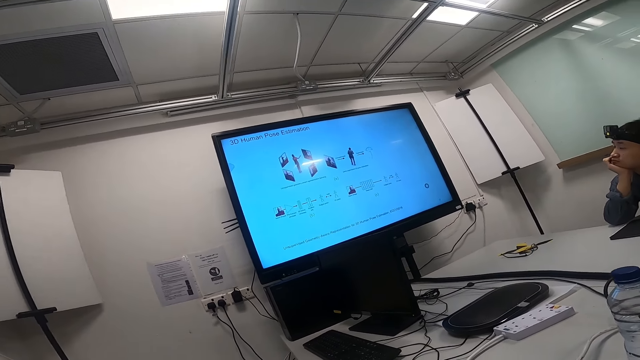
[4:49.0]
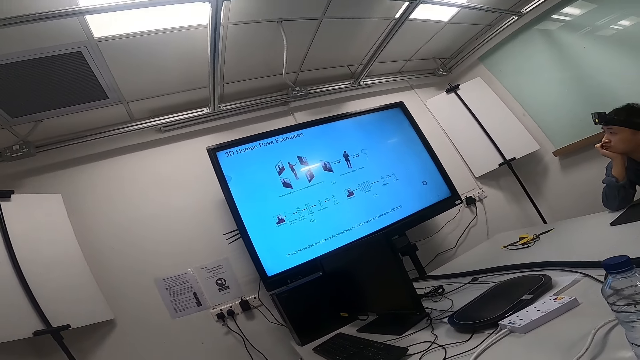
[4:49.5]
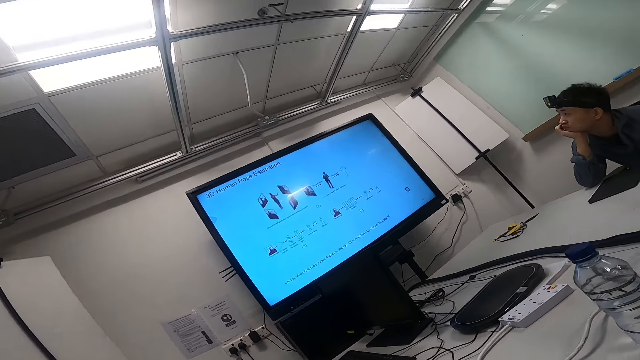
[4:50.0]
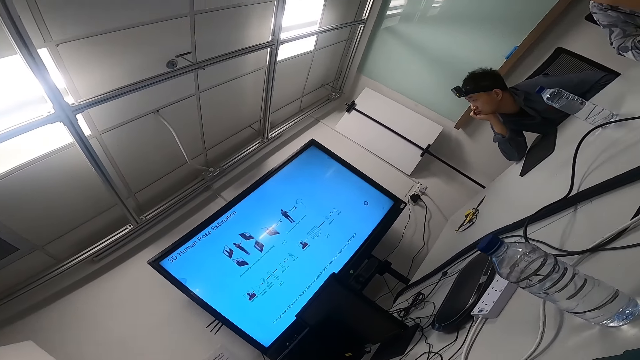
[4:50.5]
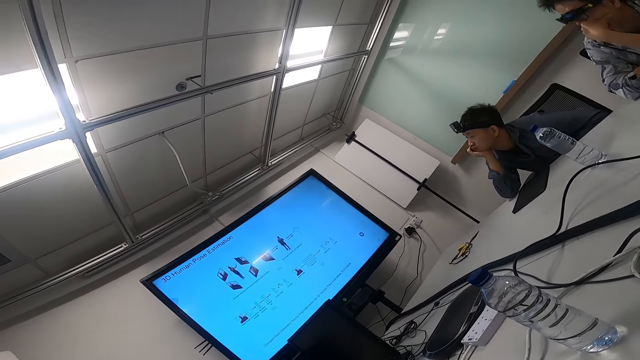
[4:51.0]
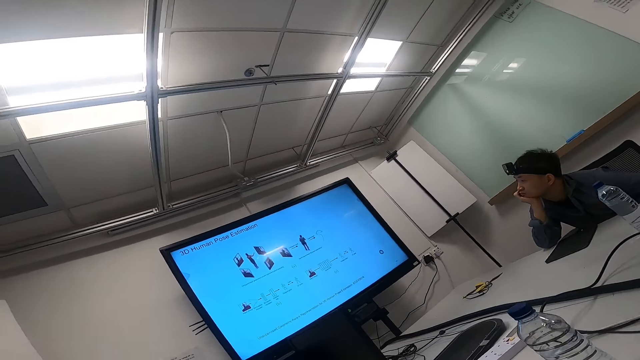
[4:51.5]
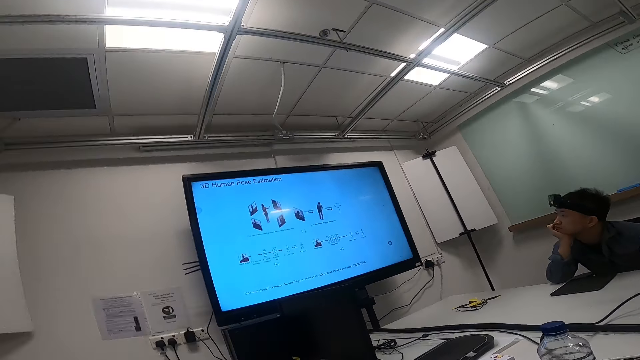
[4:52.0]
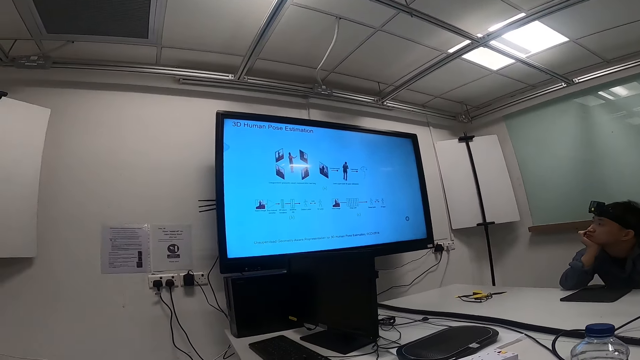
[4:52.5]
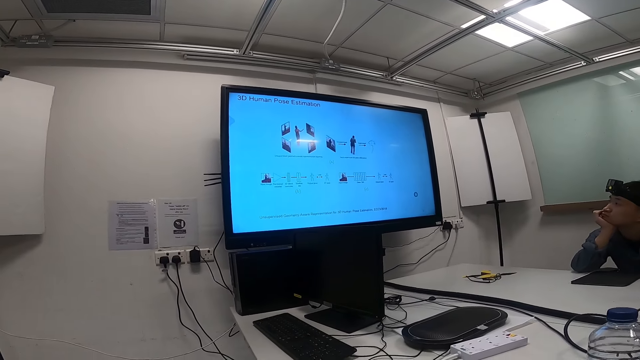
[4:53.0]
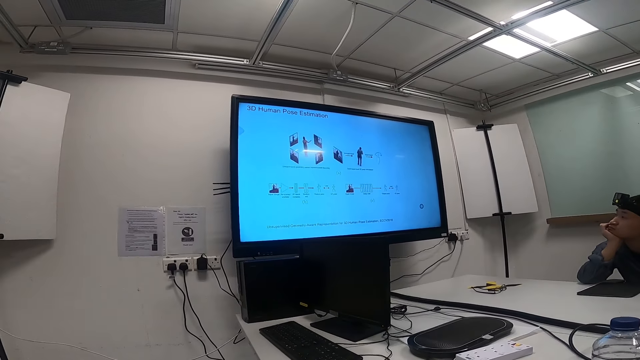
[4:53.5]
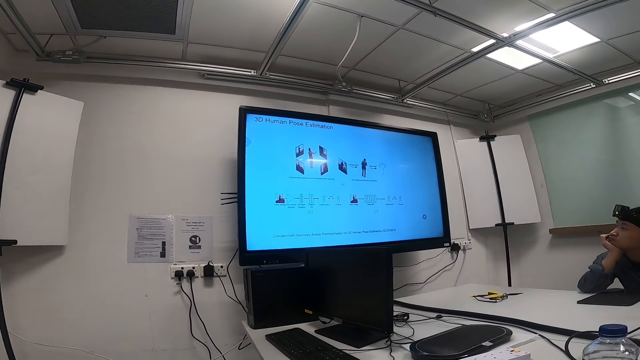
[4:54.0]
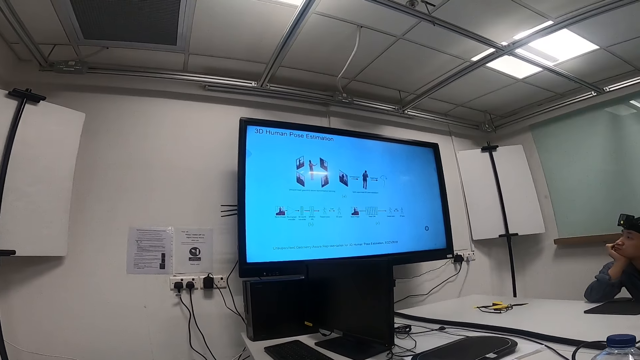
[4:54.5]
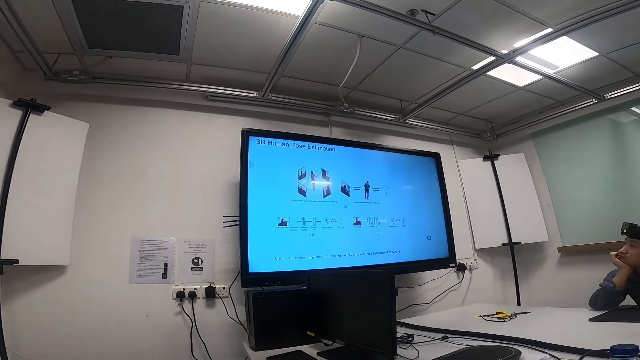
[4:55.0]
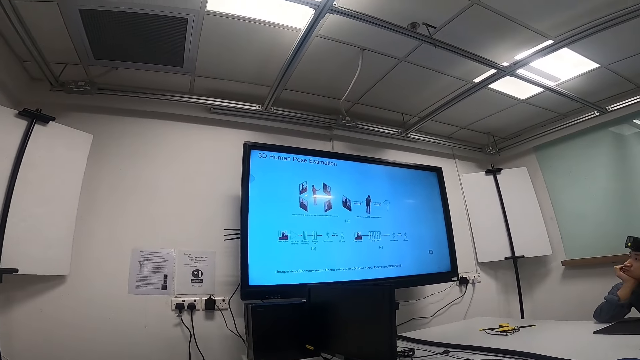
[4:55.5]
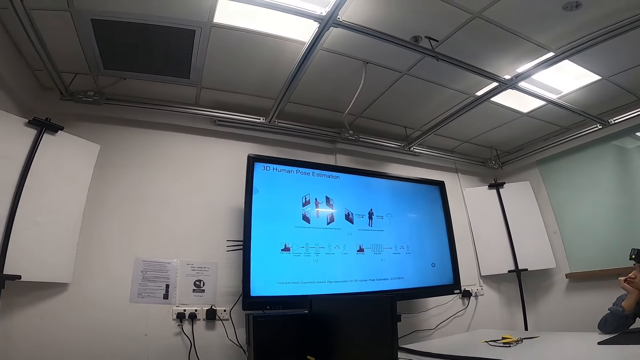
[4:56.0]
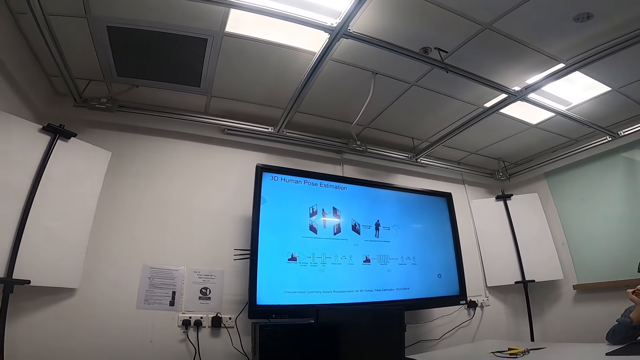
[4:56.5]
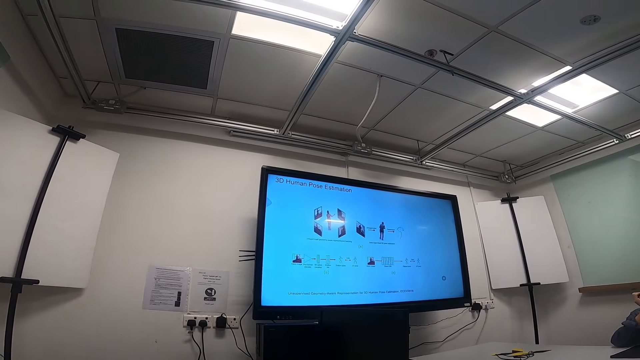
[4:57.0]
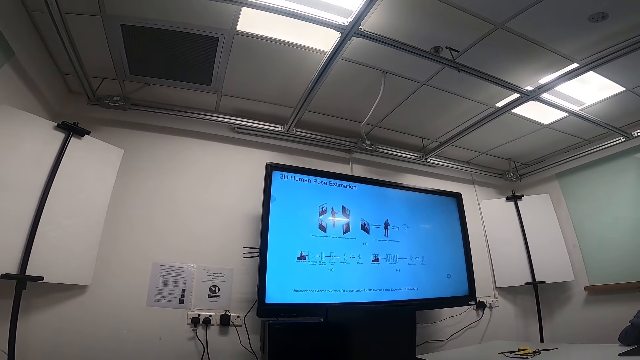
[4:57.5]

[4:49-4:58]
The camera wearer moves his left hand.

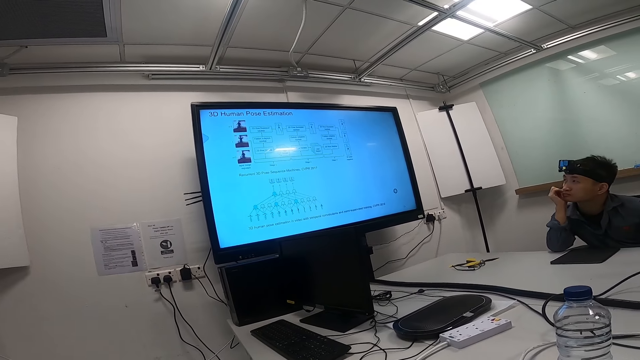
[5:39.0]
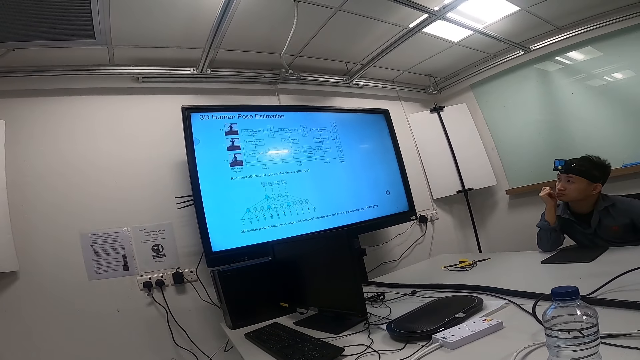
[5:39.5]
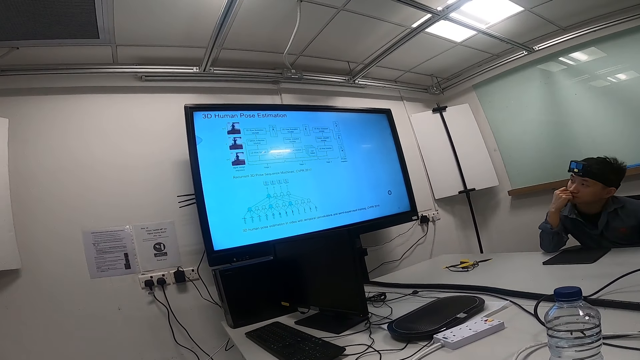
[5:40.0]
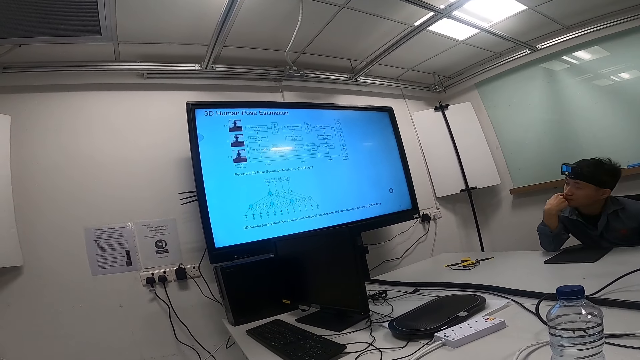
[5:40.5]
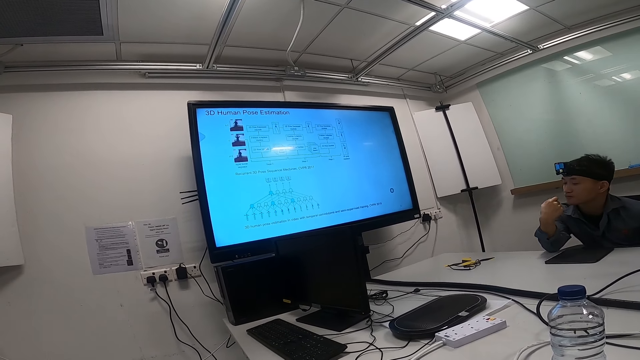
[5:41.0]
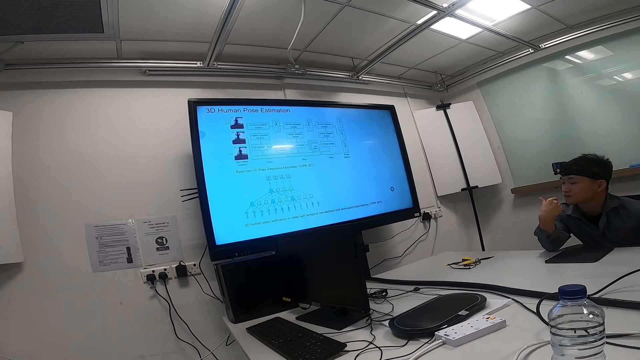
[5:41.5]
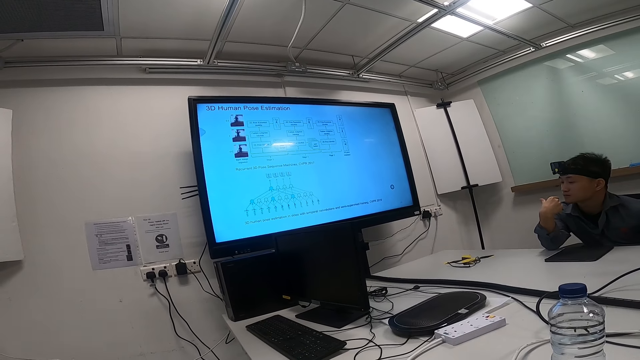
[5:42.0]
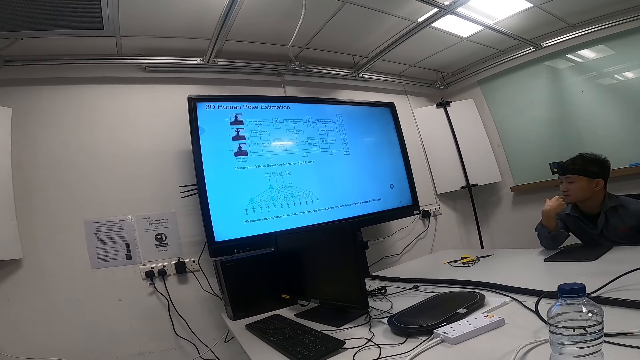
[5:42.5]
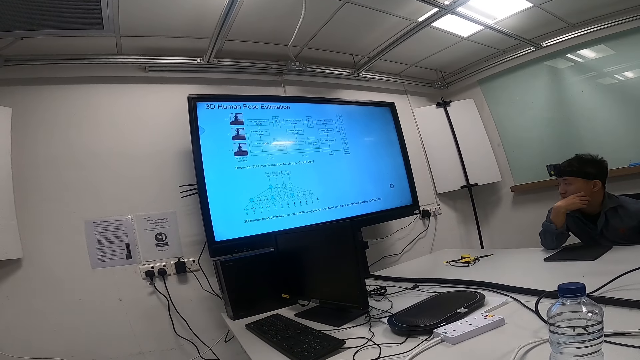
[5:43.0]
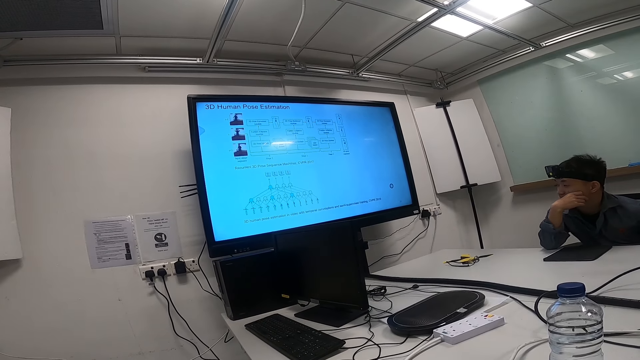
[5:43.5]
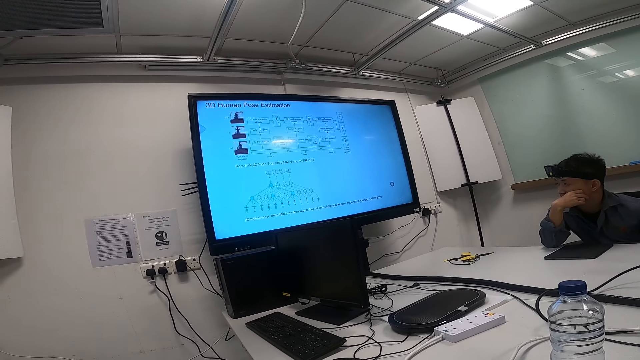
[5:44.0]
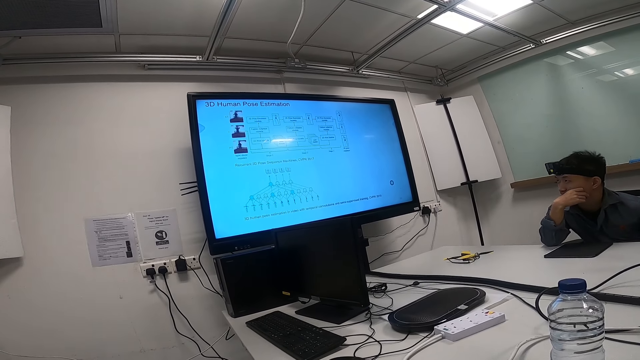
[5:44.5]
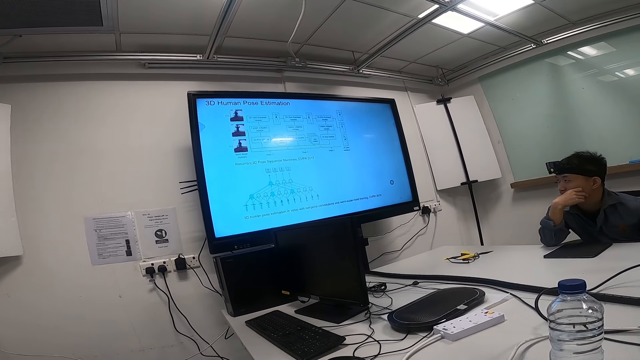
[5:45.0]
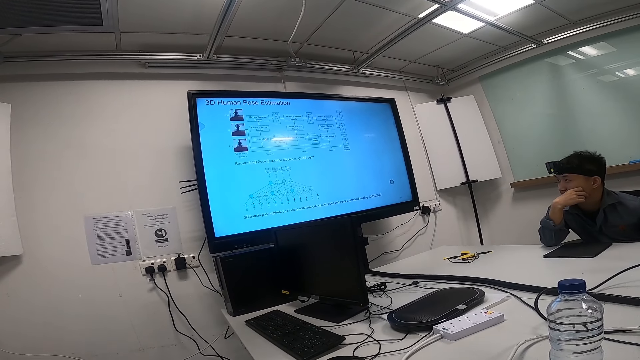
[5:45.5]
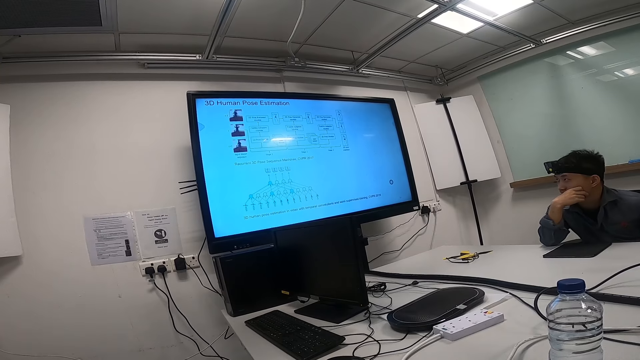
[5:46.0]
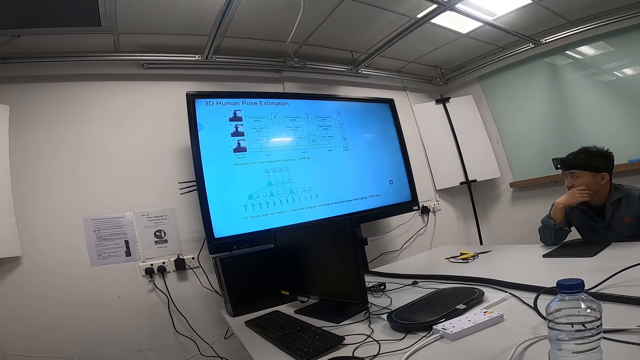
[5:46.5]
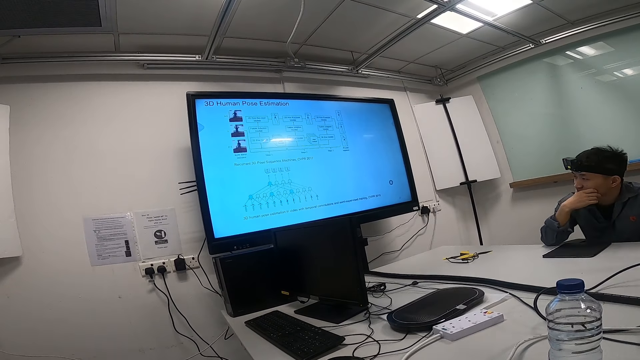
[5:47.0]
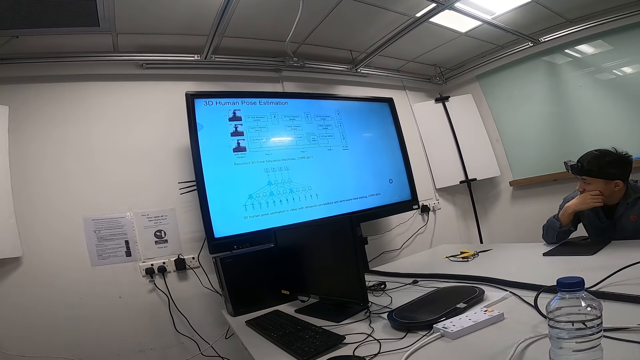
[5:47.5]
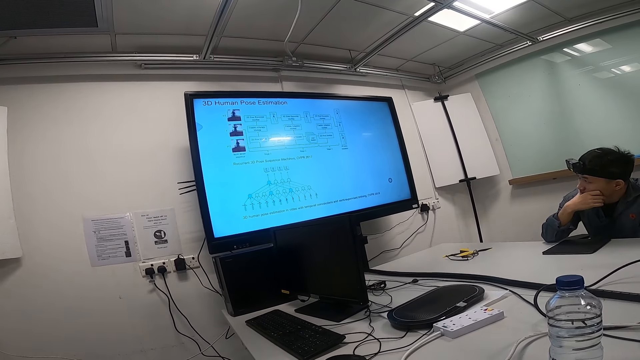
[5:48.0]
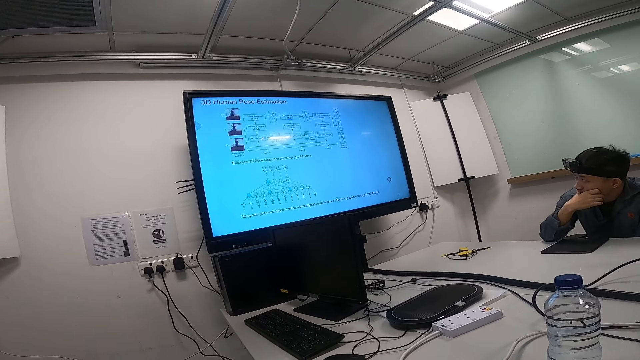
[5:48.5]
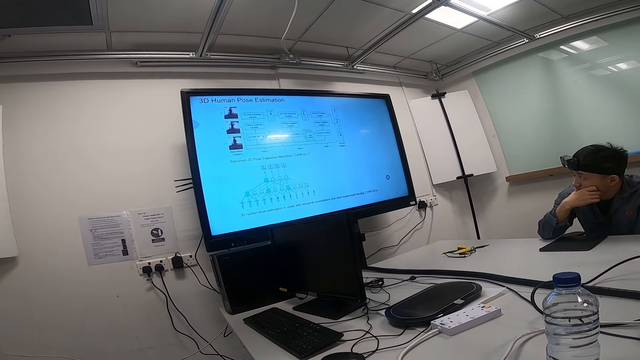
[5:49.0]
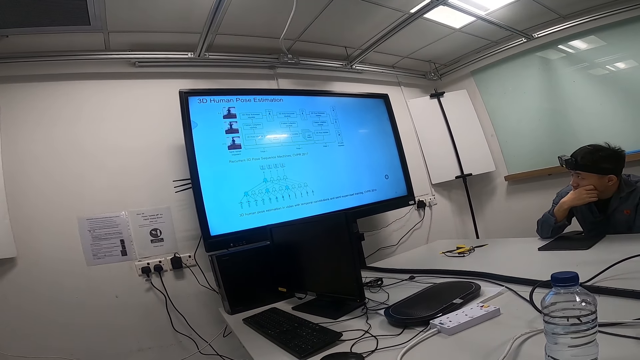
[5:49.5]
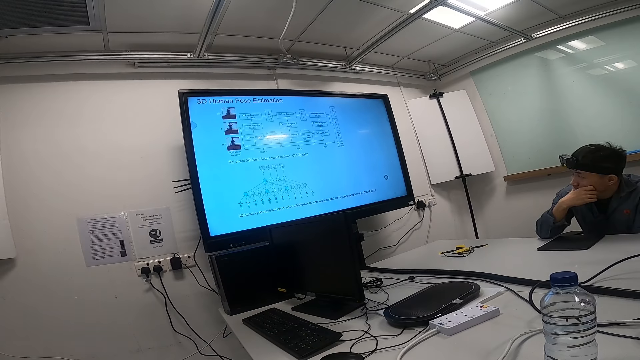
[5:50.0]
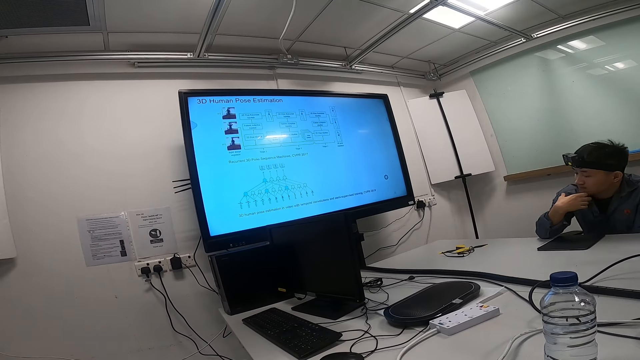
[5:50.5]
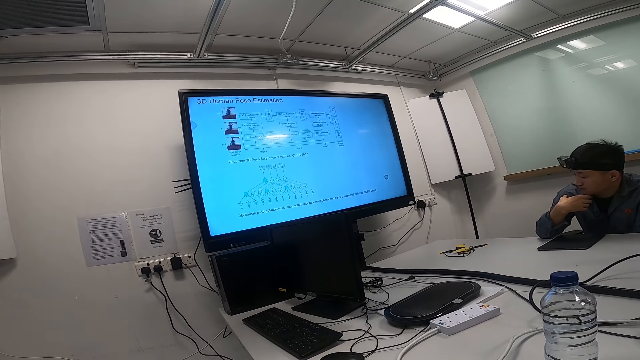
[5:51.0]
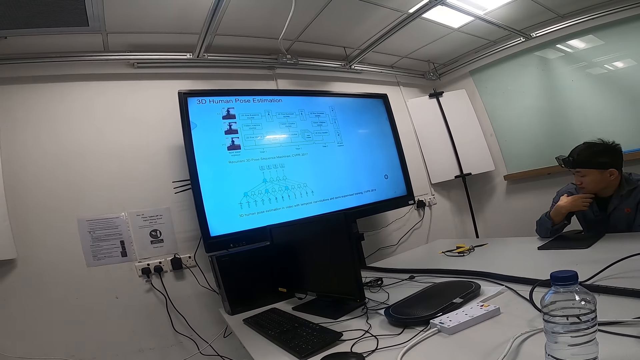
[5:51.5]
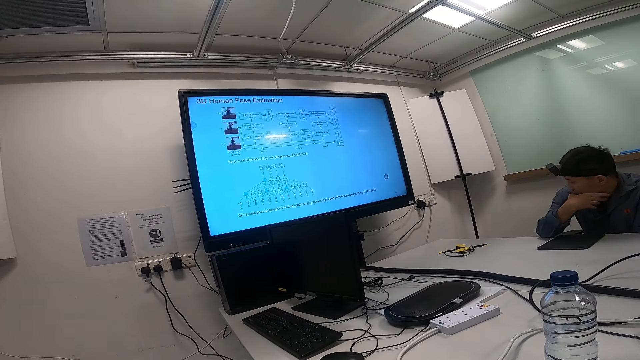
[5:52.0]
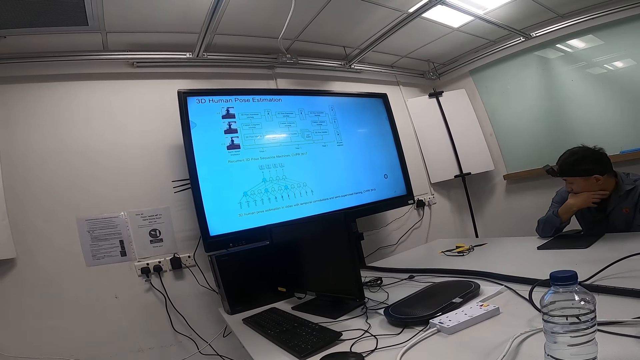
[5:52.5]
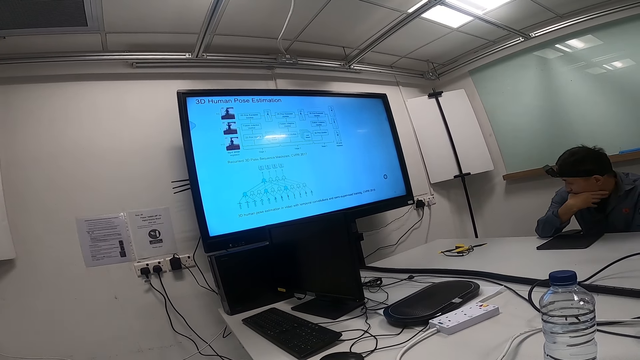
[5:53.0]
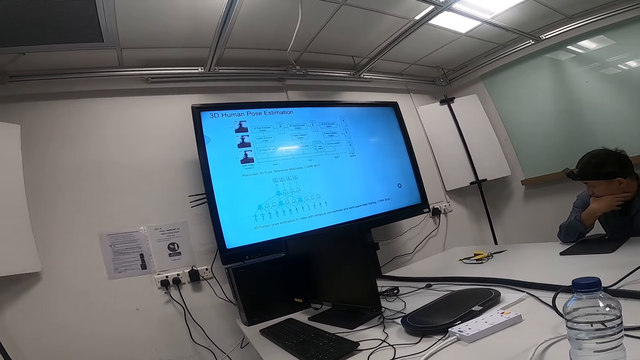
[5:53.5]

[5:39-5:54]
A person looks at his hands. The person bites the finger. The person rests his face on his chin. The person looks at the fingers.
